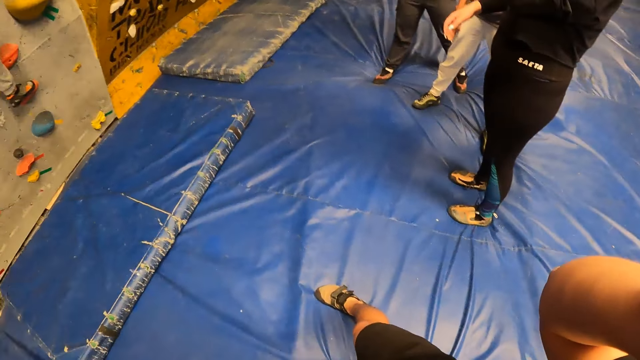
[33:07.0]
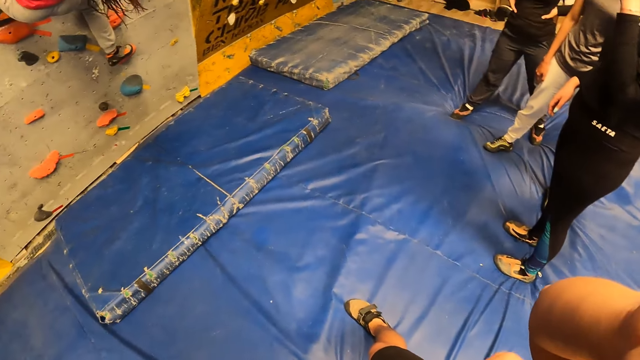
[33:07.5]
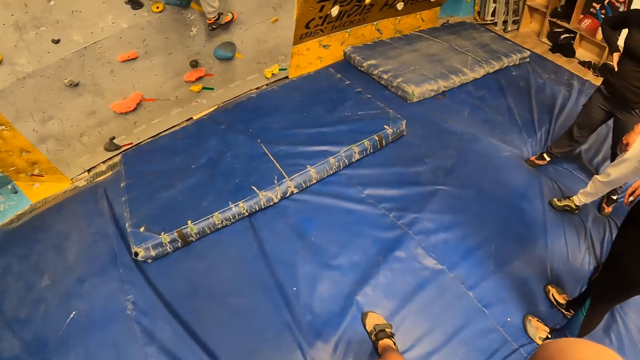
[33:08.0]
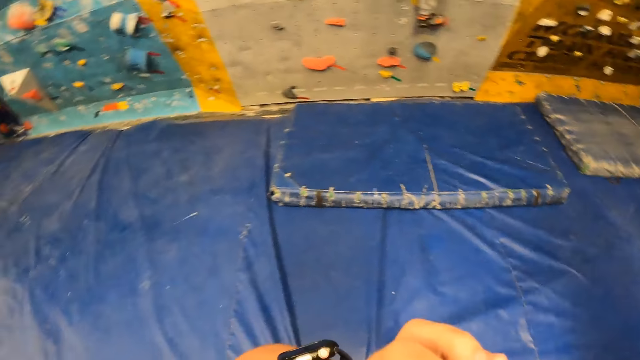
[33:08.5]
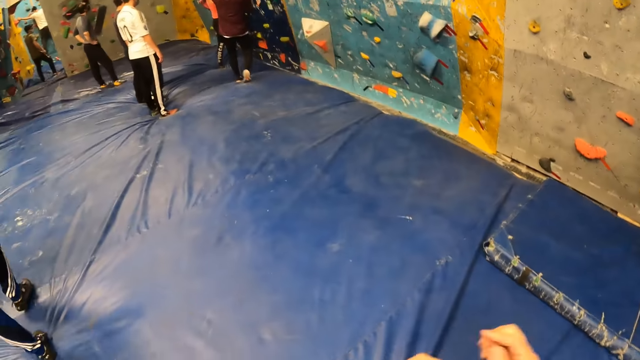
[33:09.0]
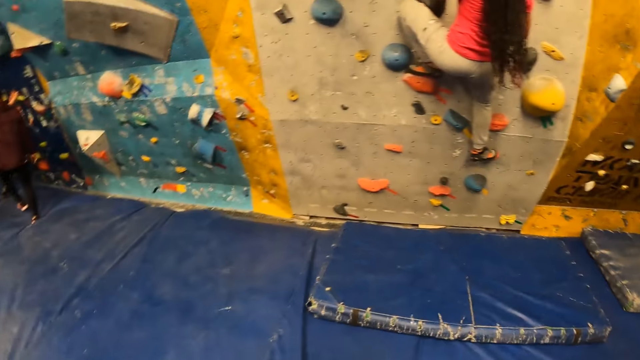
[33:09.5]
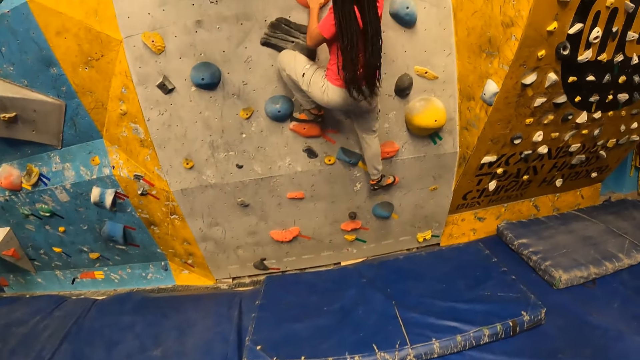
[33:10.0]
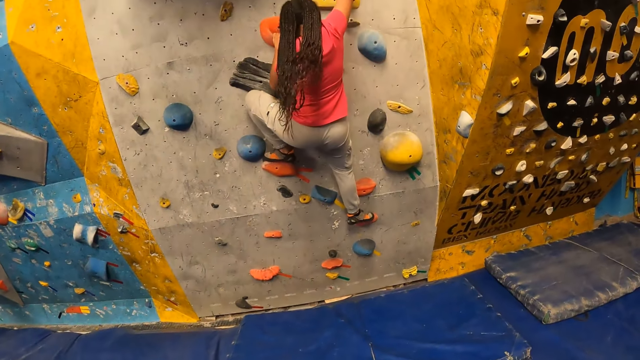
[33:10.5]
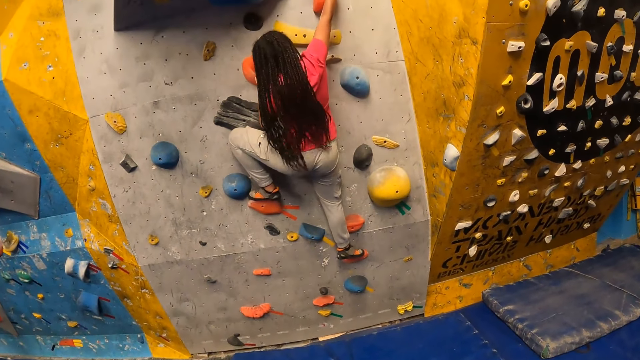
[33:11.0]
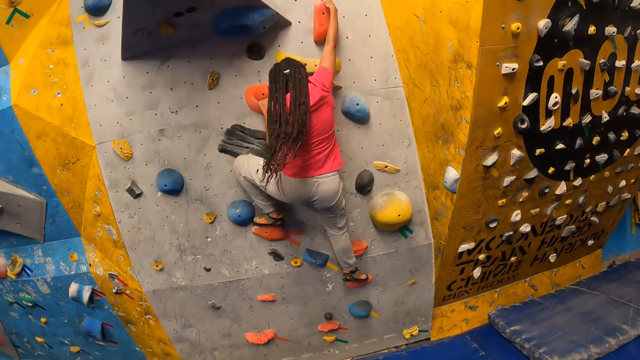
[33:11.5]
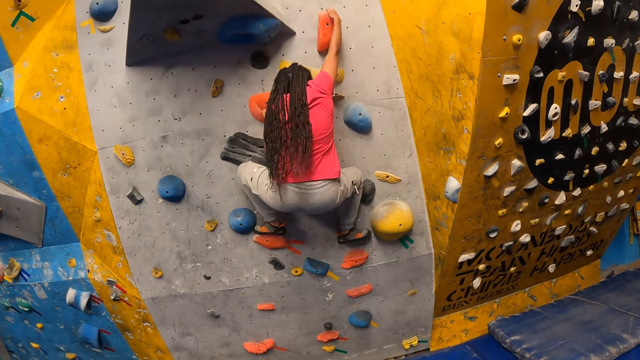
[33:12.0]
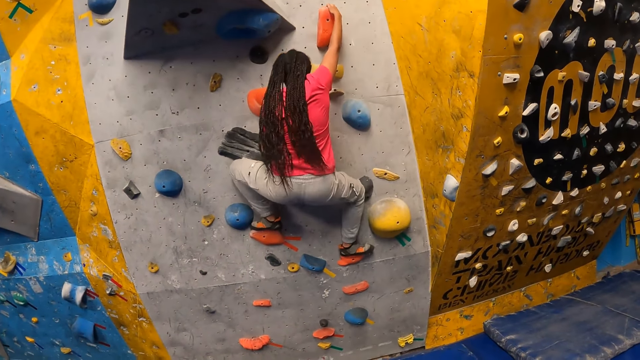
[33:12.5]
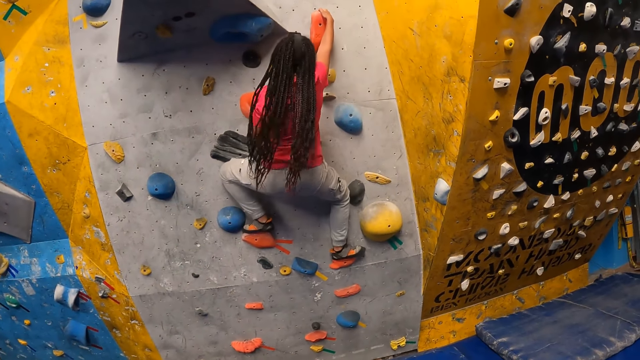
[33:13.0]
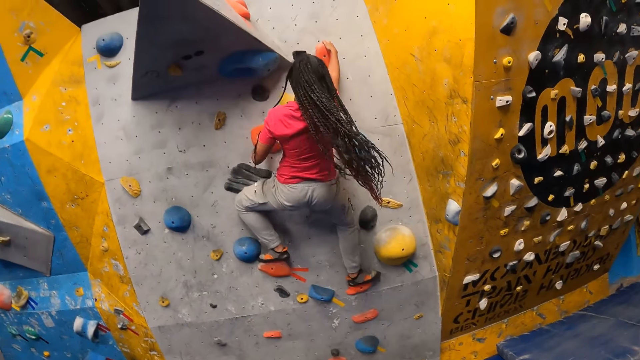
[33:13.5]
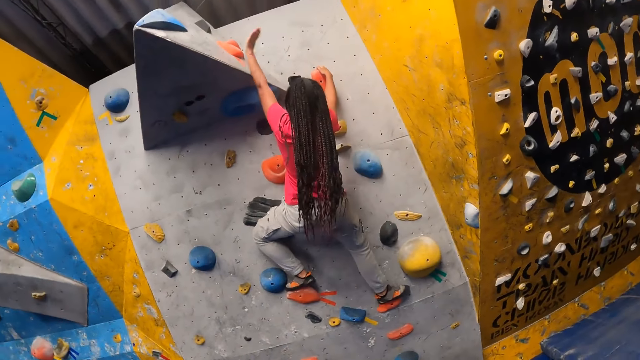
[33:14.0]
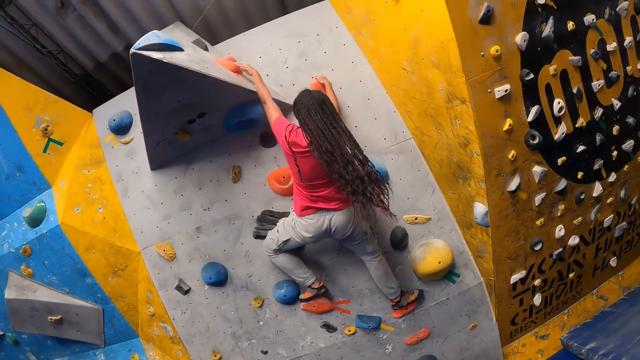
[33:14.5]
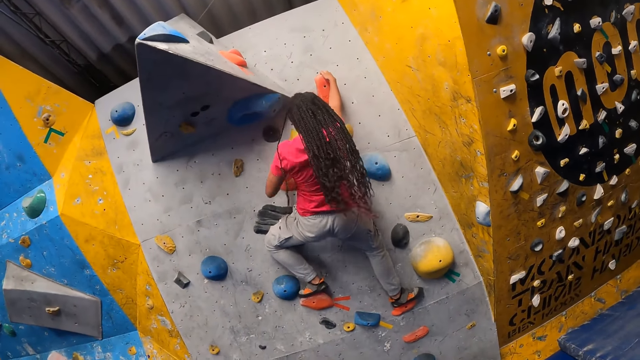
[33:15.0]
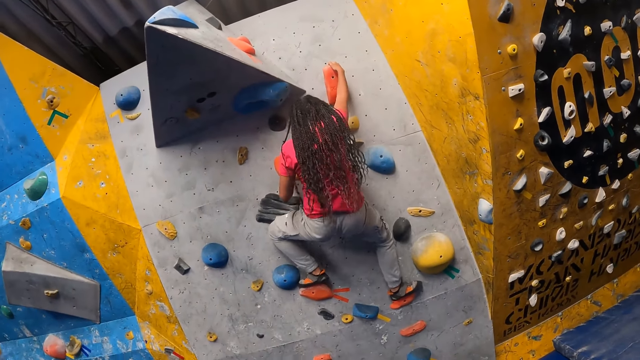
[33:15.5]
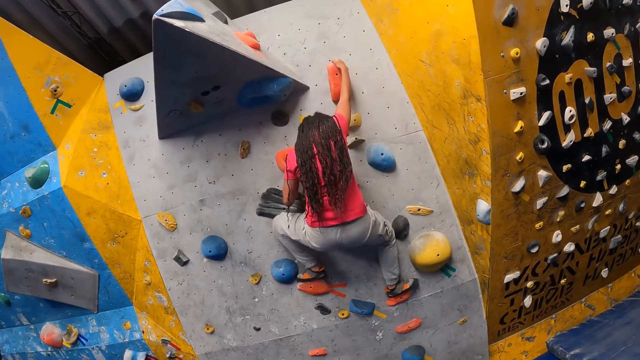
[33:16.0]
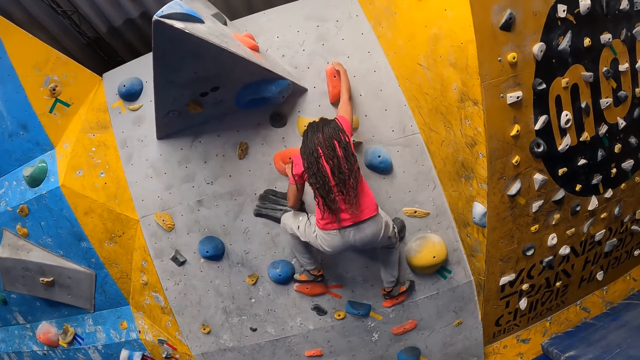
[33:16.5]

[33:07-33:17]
The camera wearer raises his hand. He looks around.

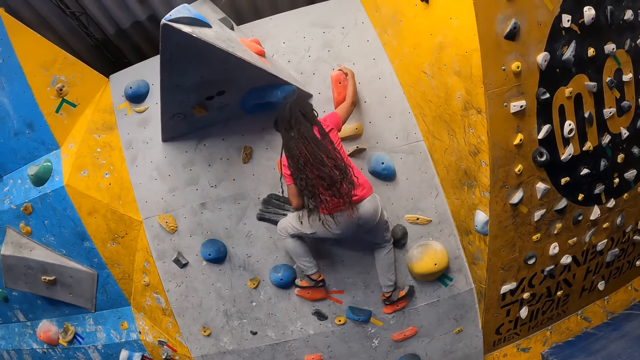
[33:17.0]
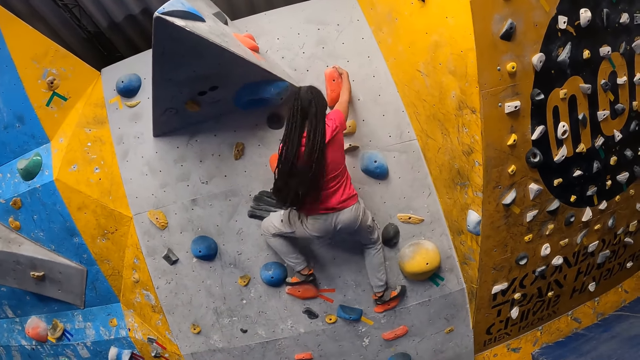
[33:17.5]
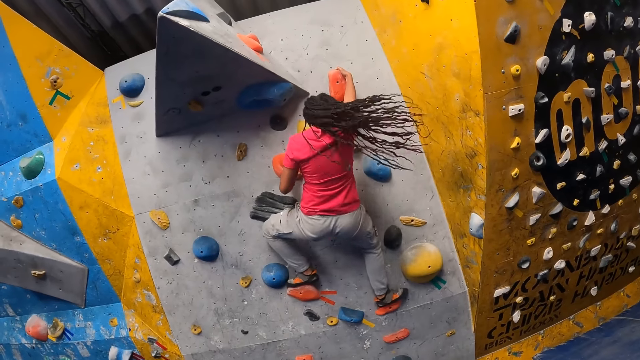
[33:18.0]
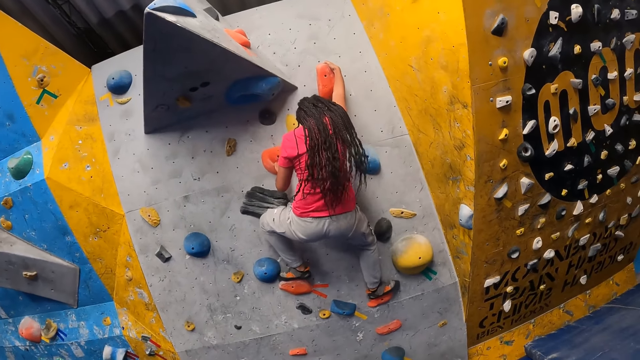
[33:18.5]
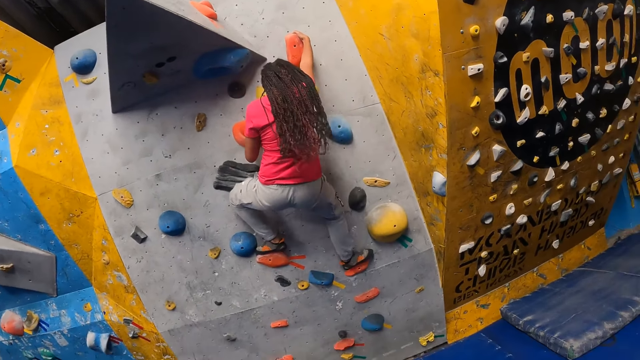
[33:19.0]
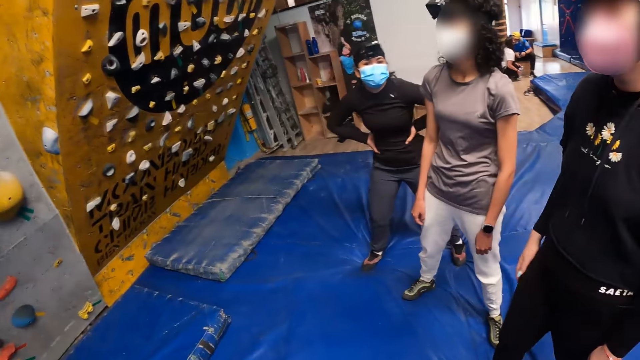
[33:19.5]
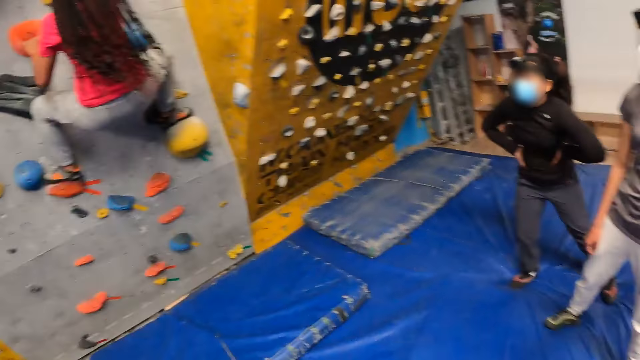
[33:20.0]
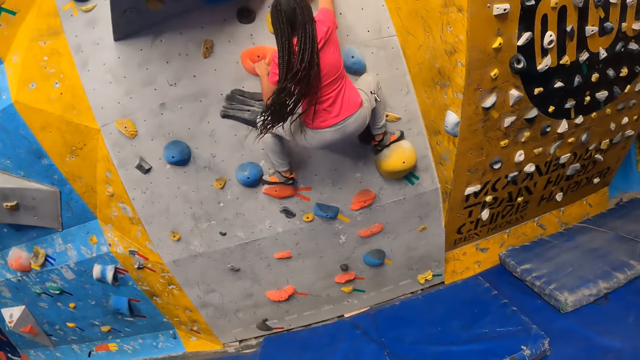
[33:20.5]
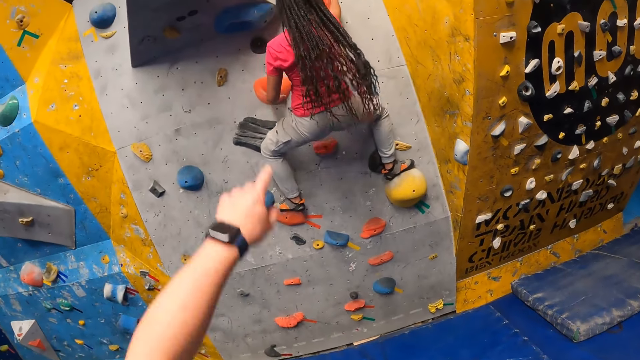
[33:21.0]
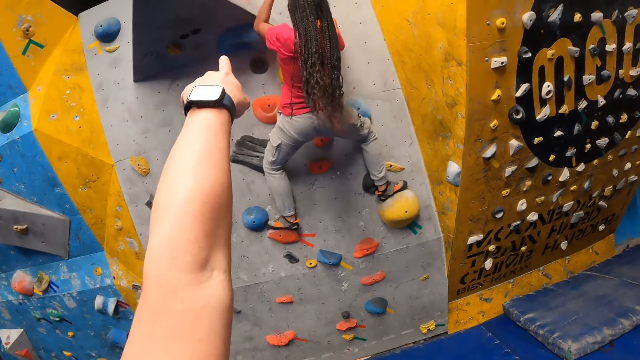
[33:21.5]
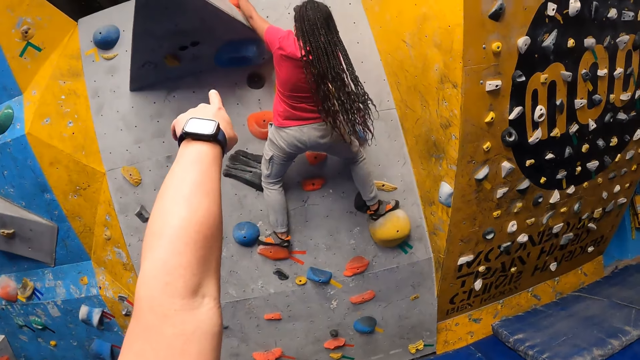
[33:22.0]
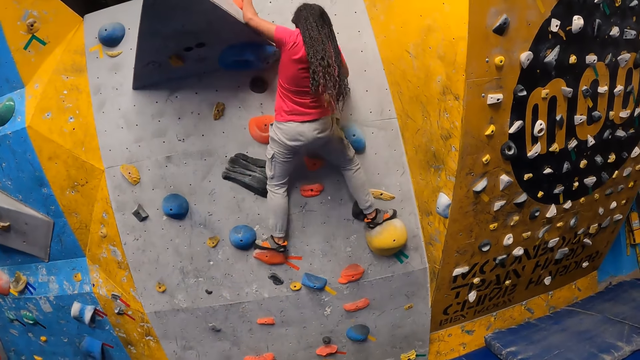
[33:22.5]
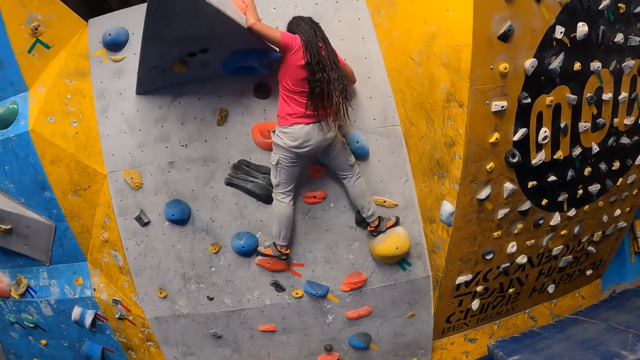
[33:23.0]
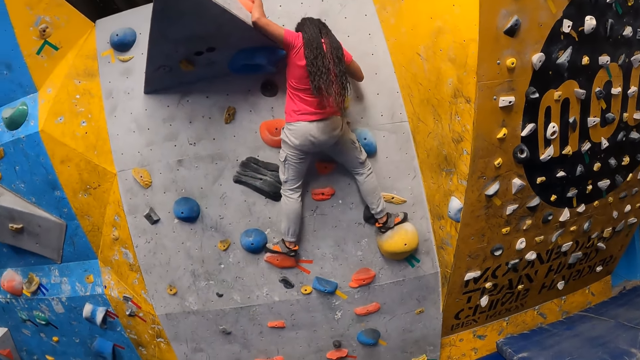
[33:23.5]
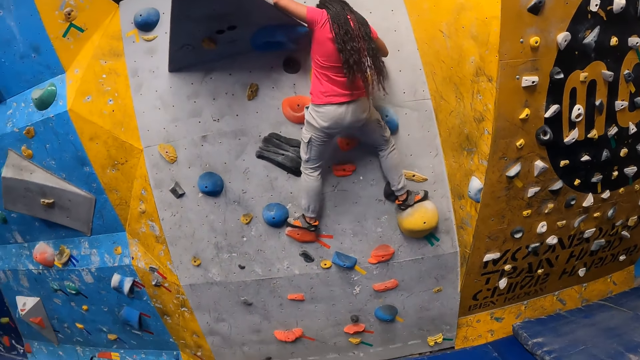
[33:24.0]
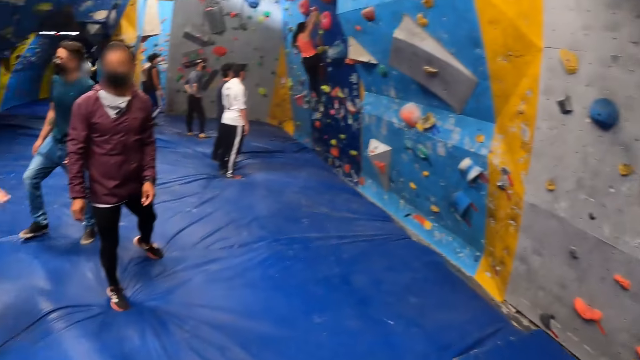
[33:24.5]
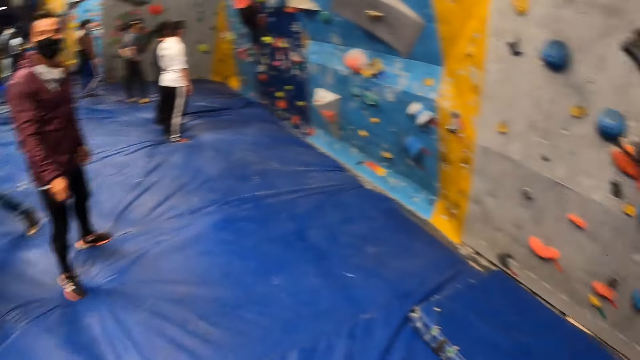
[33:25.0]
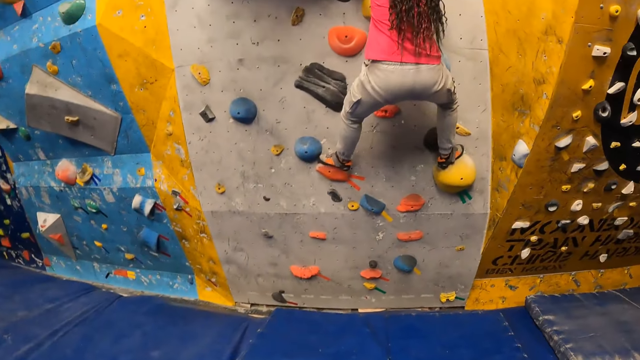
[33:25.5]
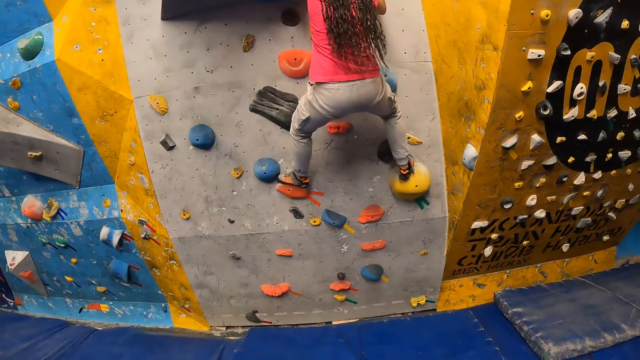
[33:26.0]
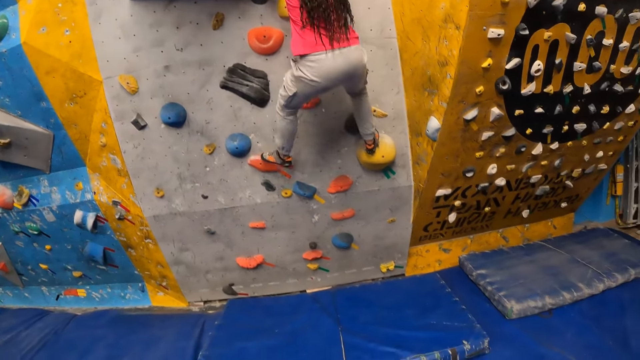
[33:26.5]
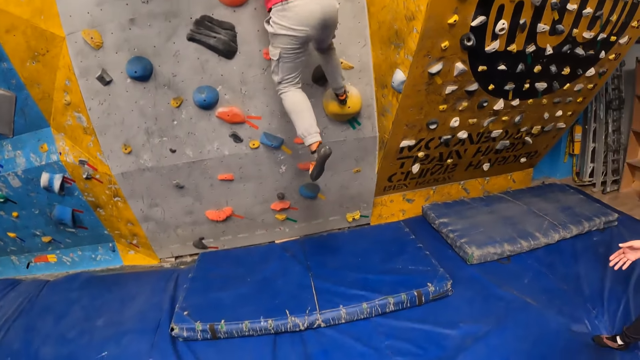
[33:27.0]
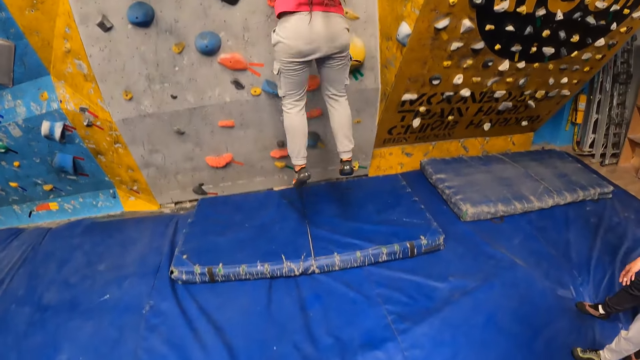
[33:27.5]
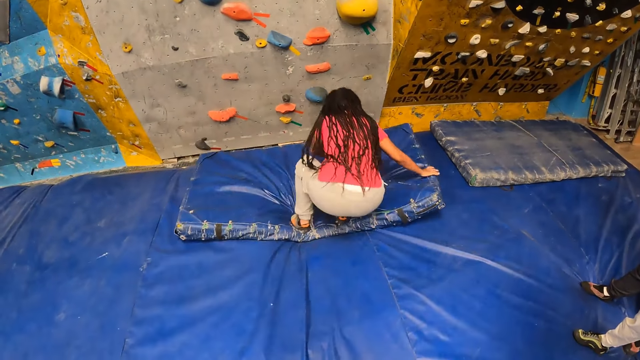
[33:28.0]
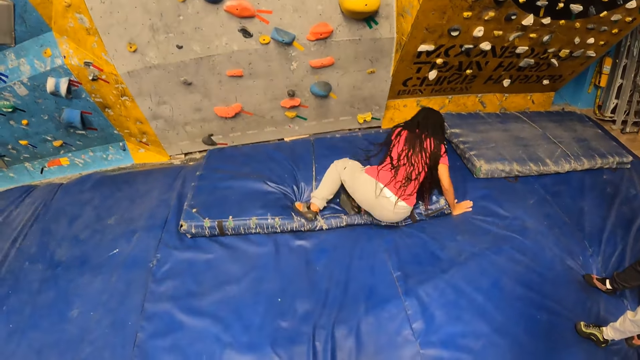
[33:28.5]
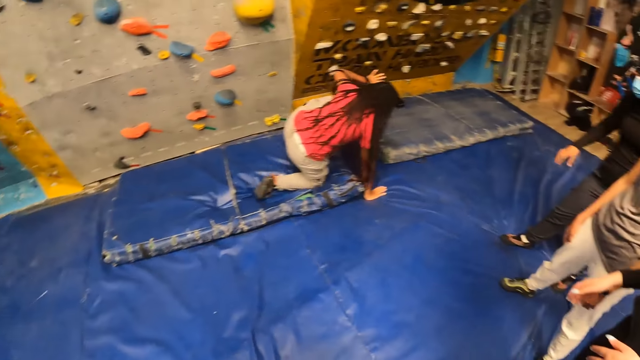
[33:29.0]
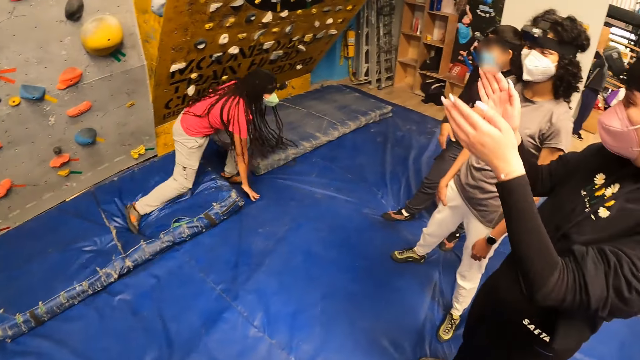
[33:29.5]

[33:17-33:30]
The camera wearer looks around. He points at the climbing wall with his hand. He looks around. He looks around again. A girl falls on the mattress.
